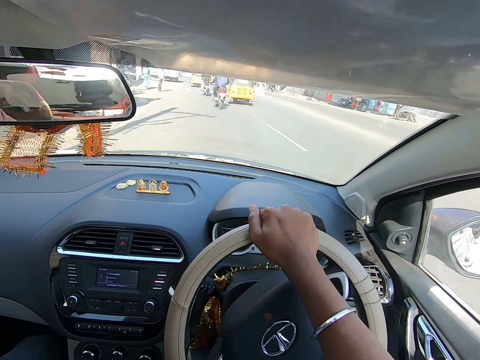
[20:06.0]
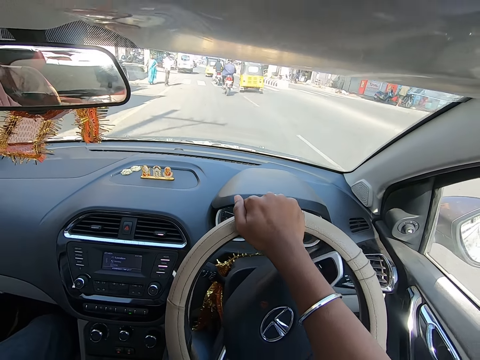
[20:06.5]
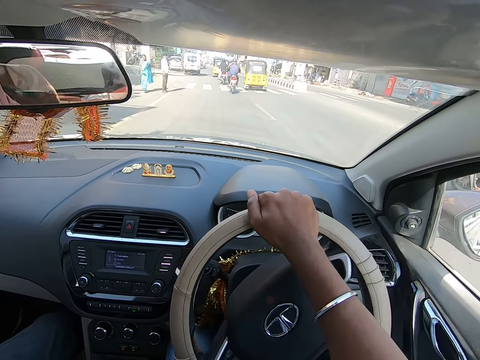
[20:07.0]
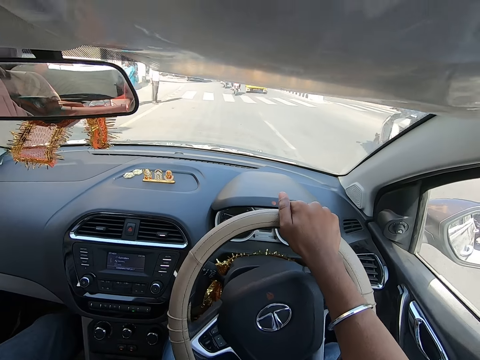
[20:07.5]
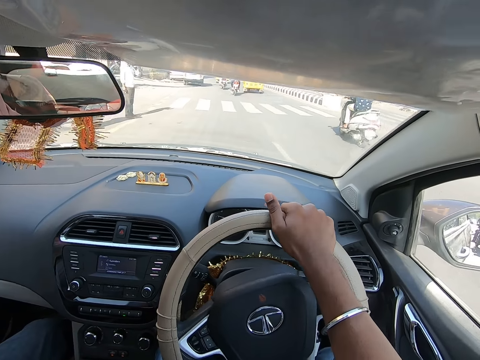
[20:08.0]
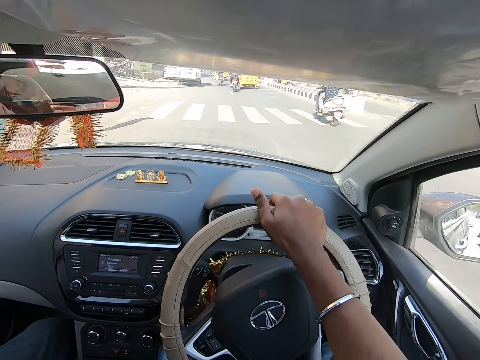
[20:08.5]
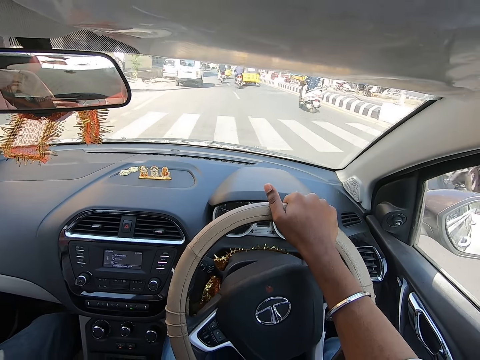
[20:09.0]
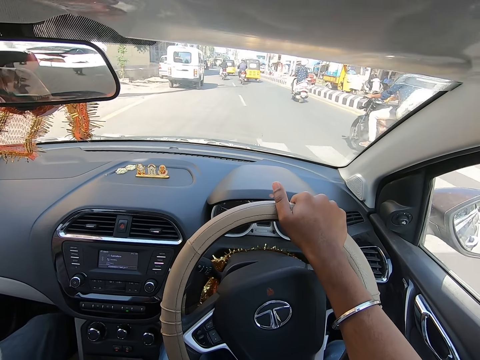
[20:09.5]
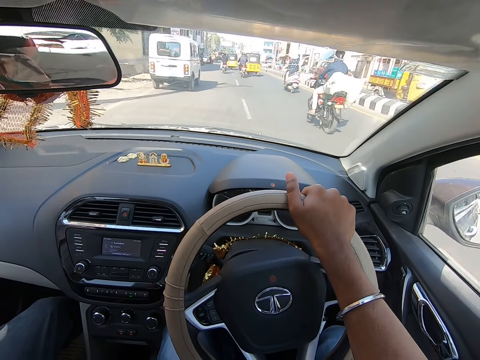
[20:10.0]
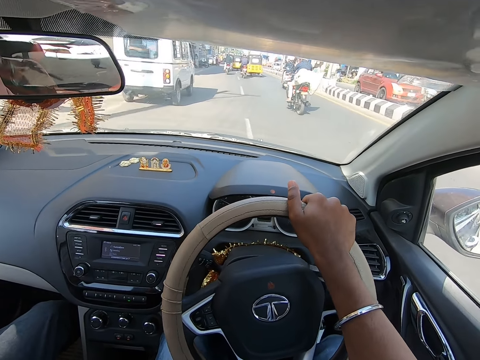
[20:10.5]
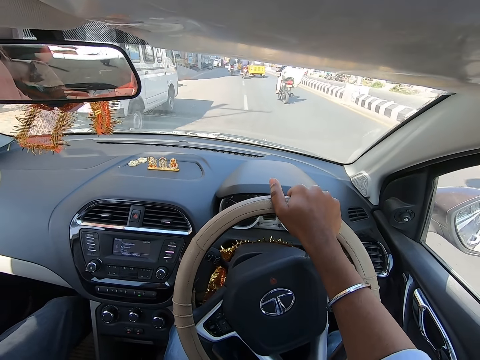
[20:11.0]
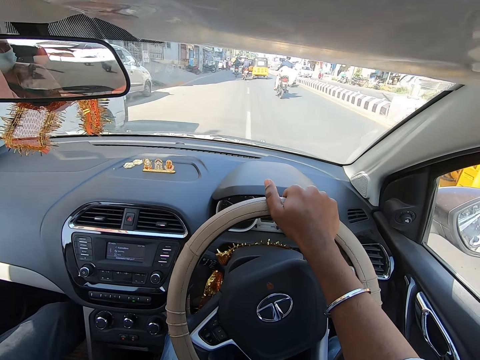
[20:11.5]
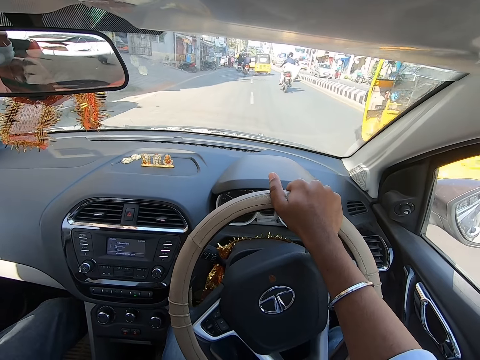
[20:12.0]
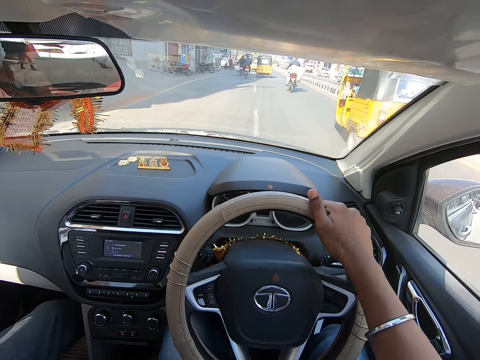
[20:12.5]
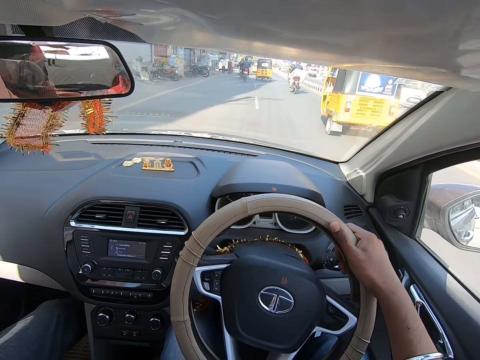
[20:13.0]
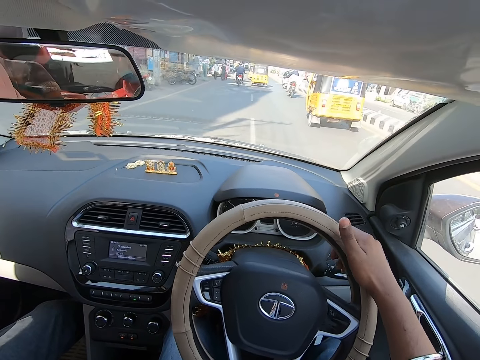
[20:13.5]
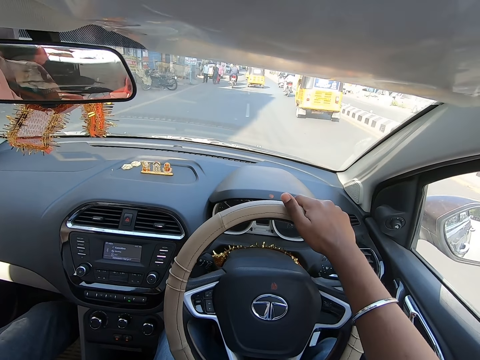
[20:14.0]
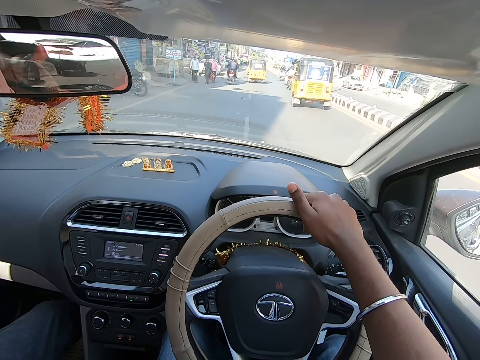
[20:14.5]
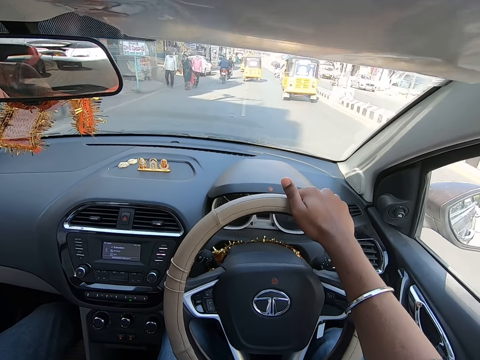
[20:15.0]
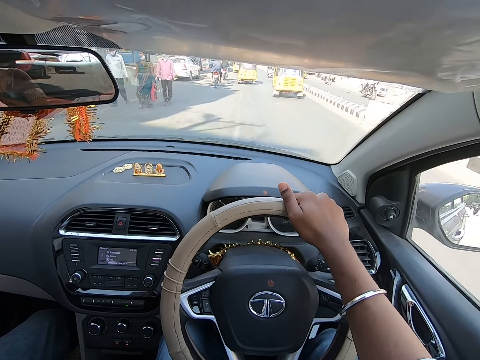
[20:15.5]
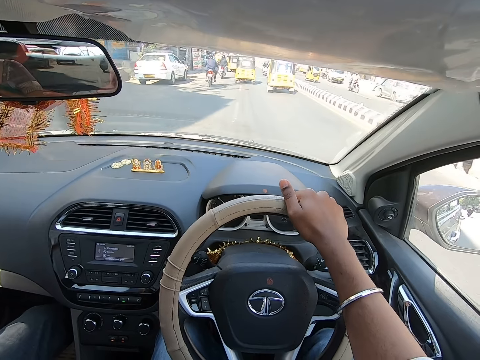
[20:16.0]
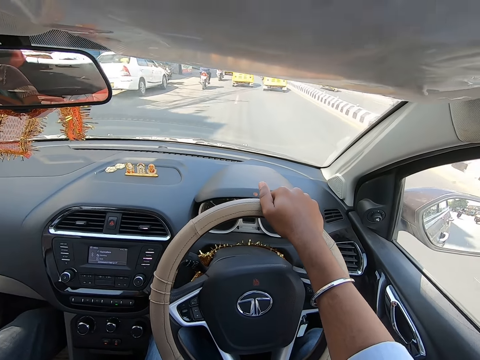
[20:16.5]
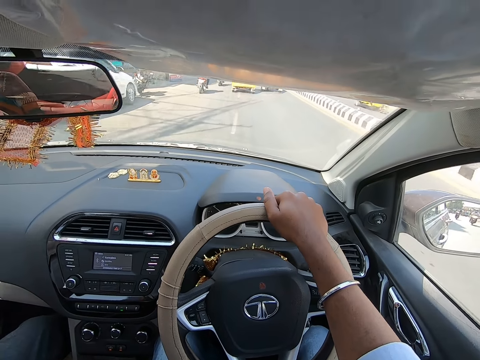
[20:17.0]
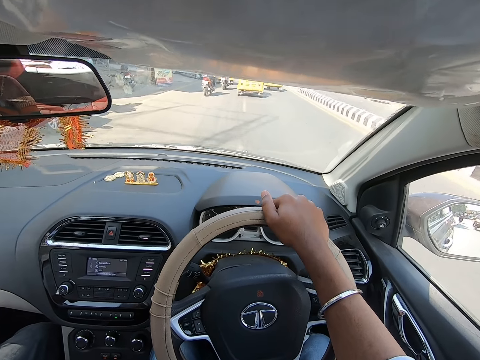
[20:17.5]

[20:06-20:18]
A motorcycle drives past the camera wearer. A motorcycle drives past the camera wearer again. A yellow tricycle drives past the camera wearer.

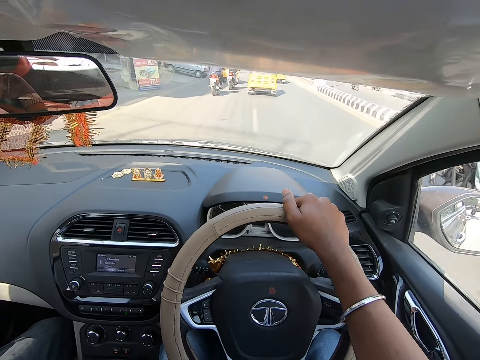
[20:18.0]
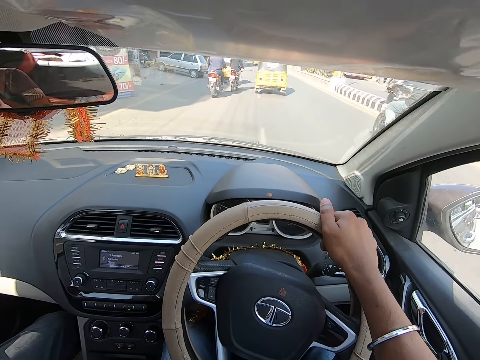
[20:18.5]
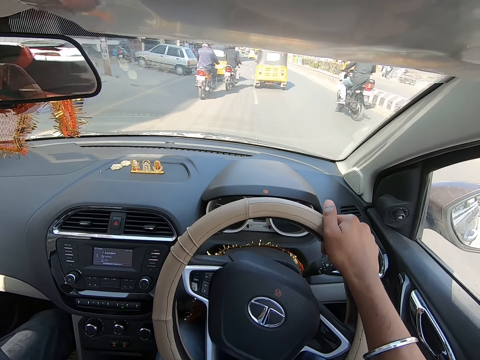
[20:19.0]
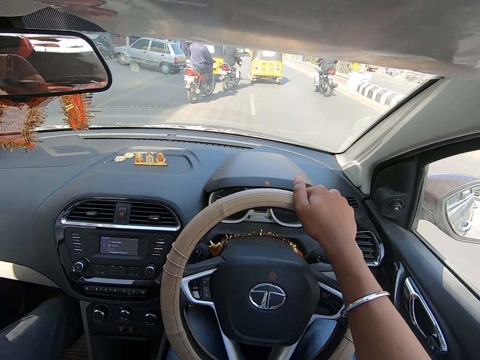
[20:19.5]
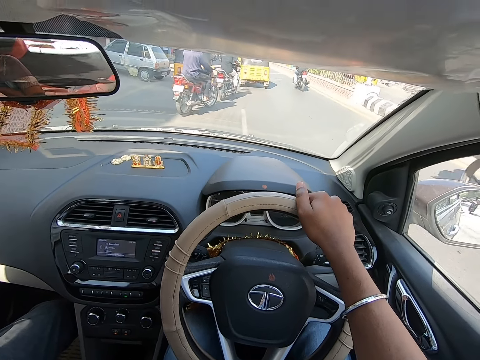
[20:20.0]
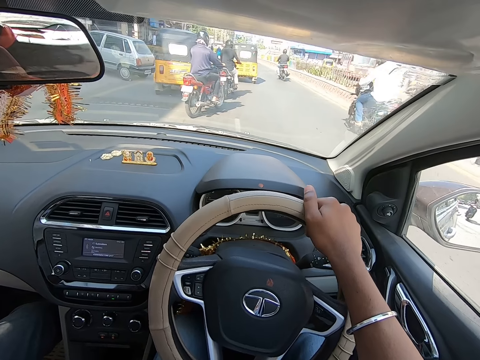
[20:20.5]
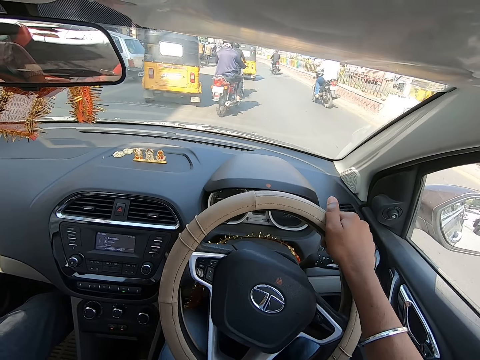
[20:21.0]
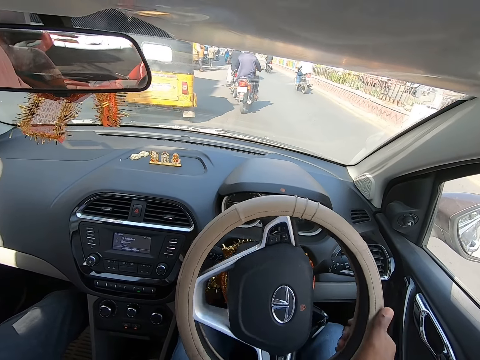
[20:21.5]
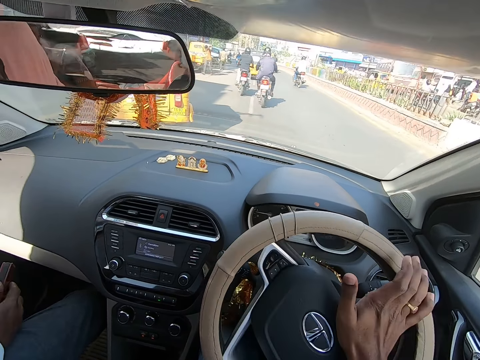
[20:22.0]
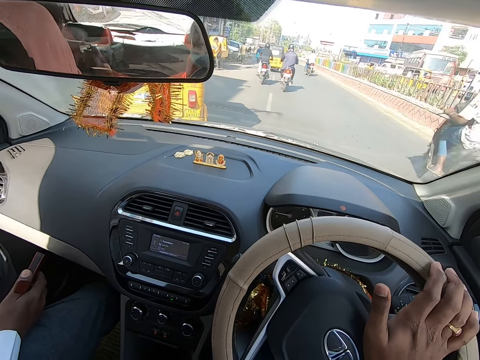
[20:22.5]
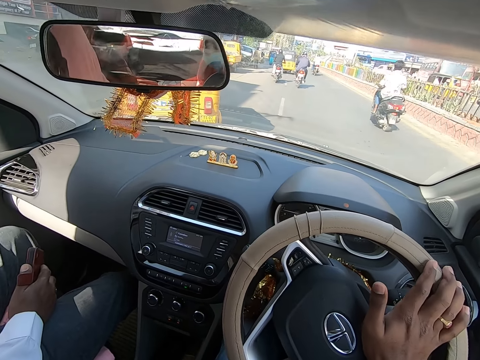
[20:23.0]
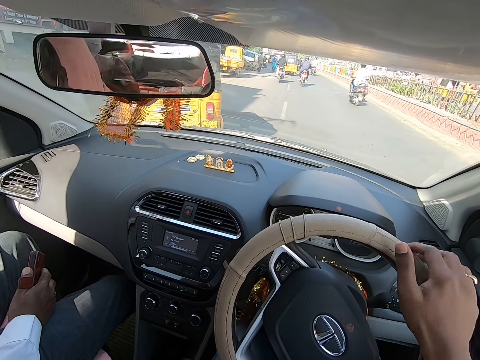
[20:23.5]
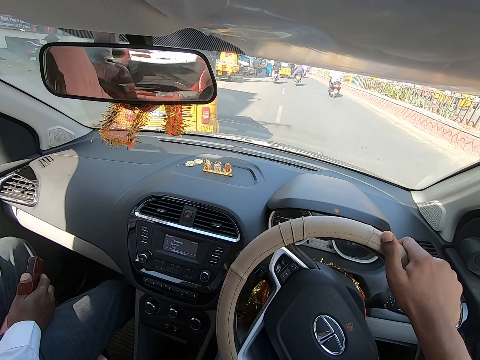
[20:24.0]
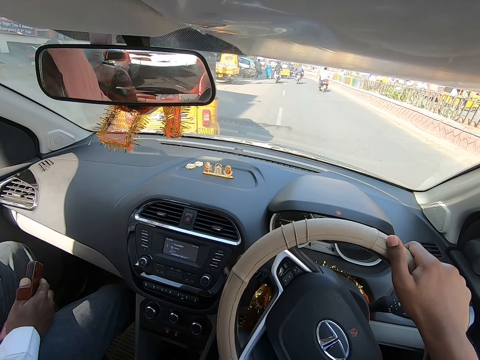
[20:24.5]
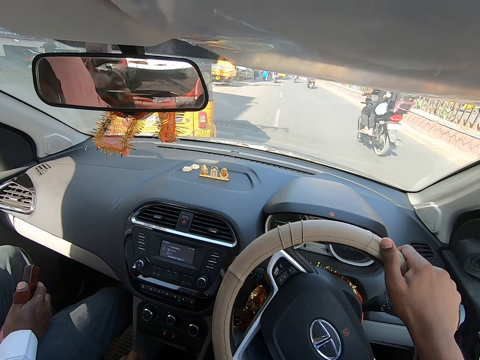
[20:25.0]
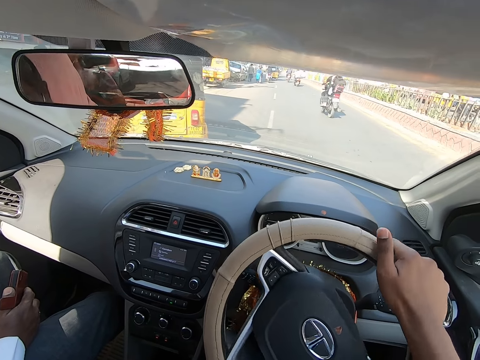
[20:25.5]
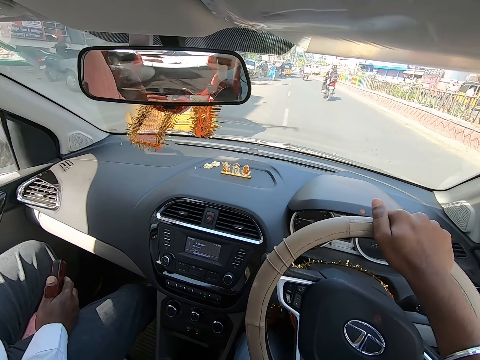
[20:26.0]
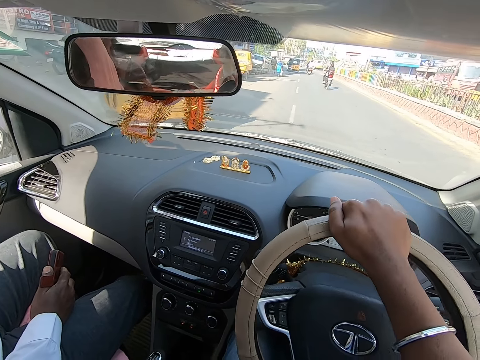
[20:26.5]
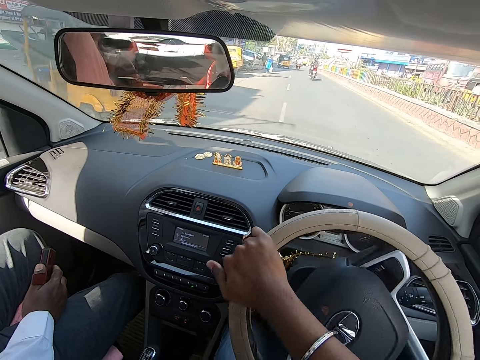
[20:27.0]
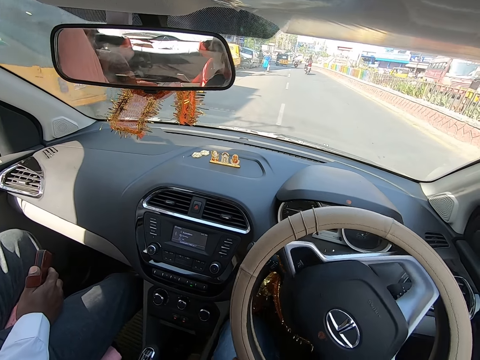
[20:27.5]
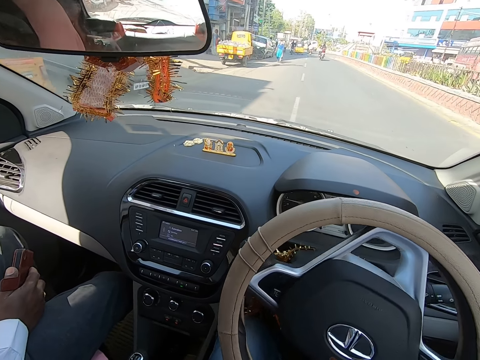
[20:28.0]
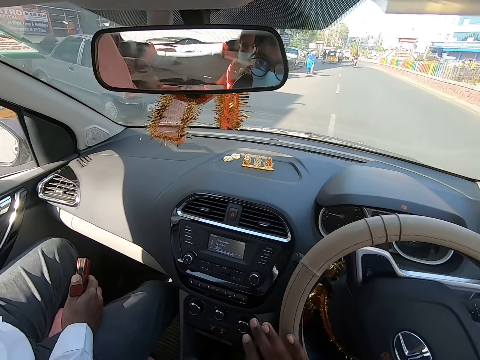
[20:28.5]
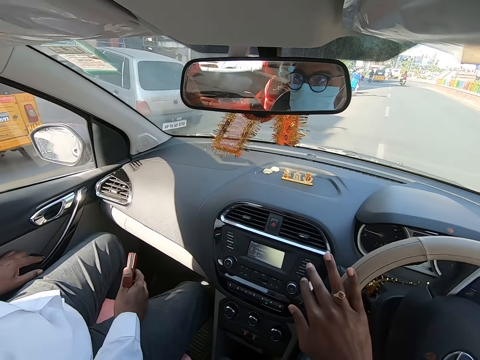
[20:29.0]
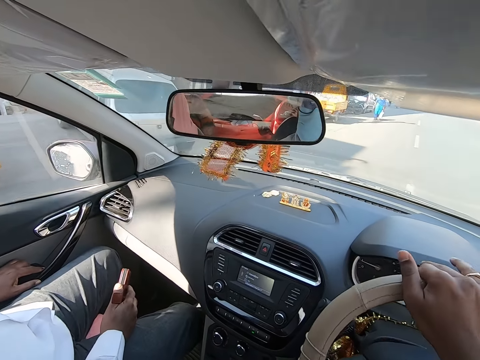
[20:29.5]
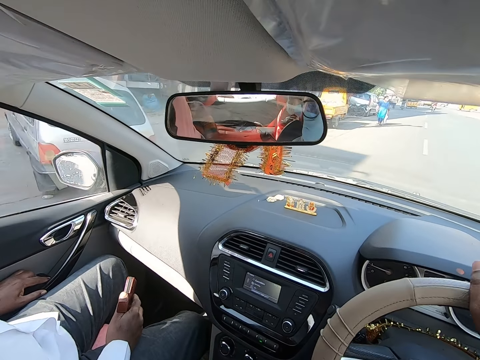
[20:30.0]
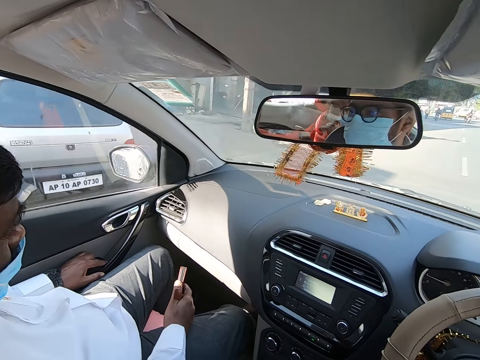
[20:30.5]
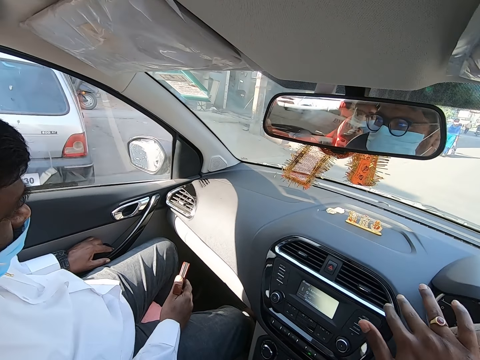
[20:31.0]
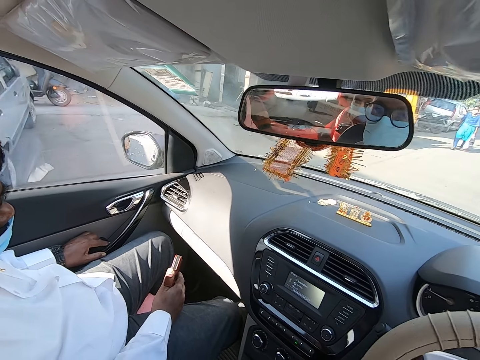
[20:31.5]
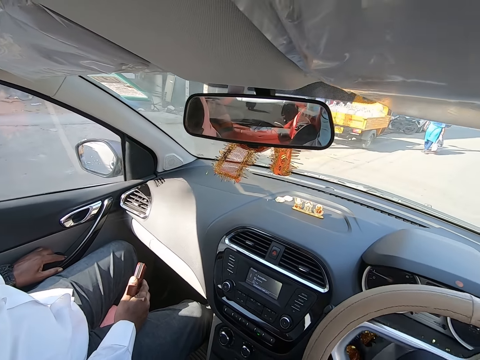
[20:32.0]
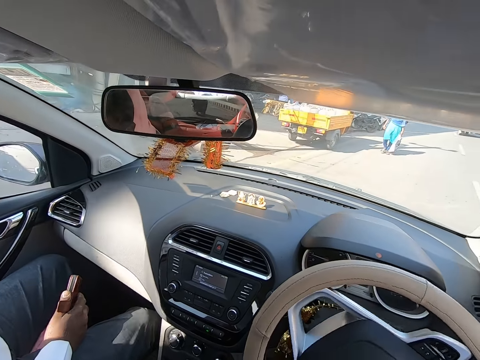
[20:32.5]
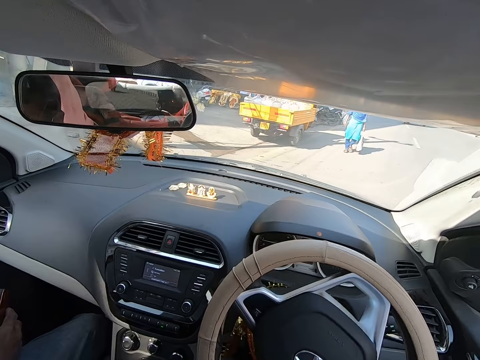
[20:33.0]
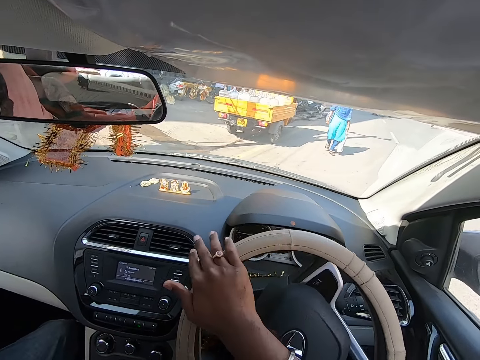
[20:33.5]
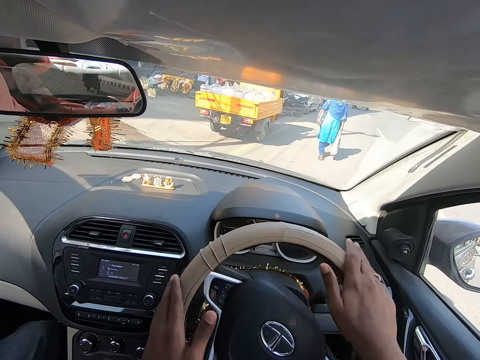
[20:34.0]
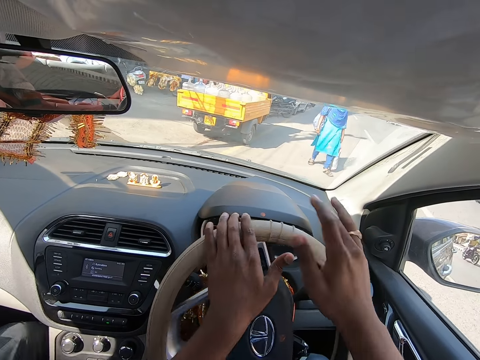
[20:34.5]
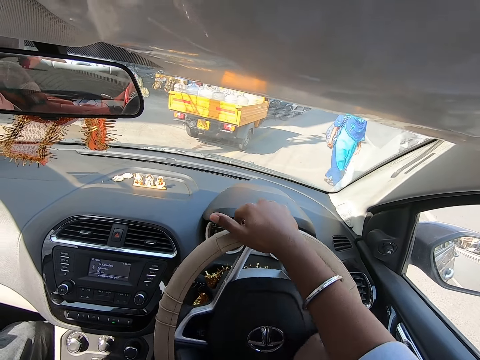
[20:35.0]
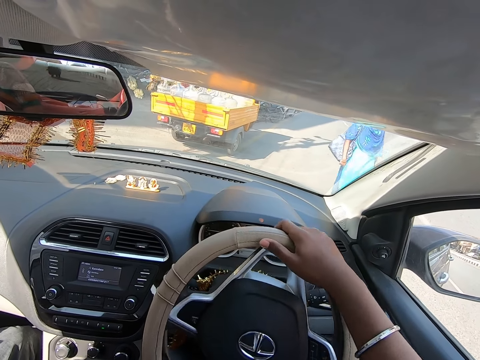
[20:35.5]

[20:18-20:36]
The camera wearer drives past a motorcycle. A motorcycle drives past the camera wearer. The camera wearer presses the horn of the car with his right hand at a vehicle. He drives past a motorcycle. A motorcycle drives past him. The camera wearer drives the vehicle. He drives with both hands.
